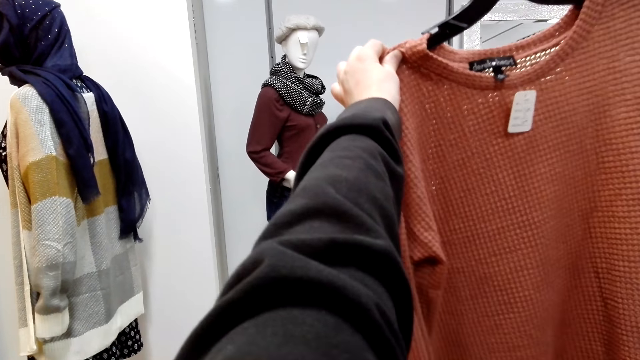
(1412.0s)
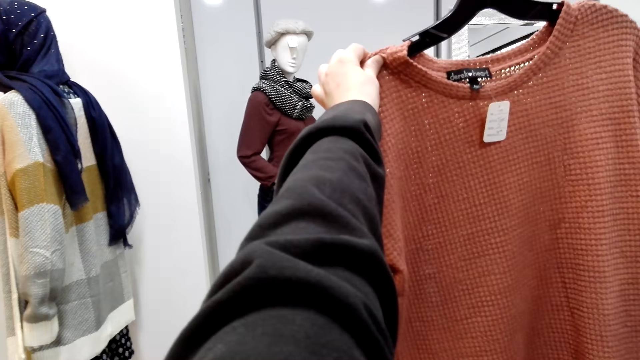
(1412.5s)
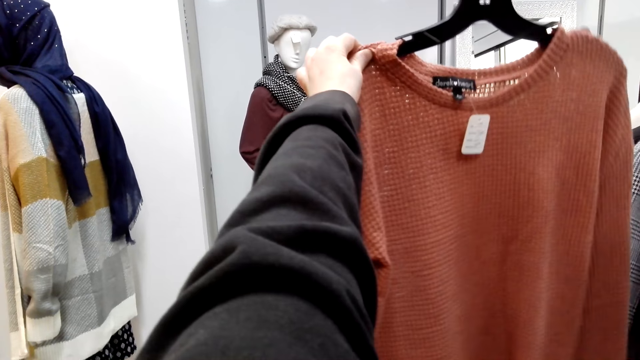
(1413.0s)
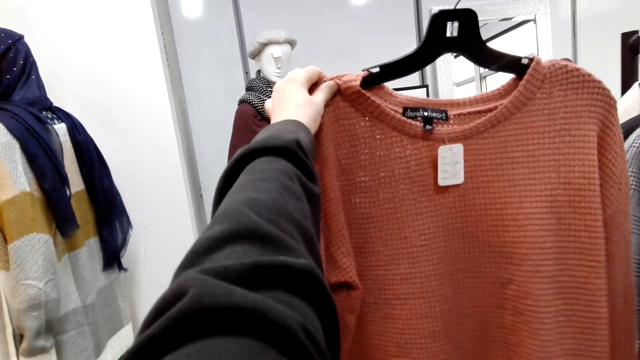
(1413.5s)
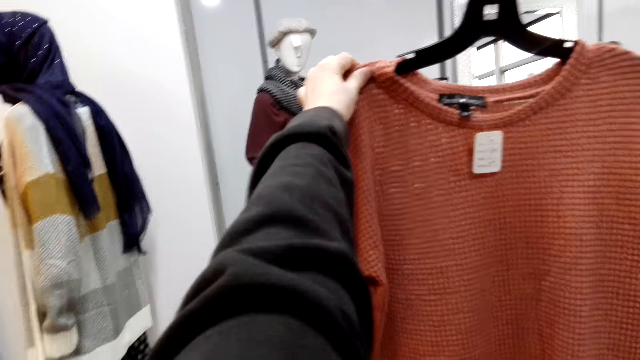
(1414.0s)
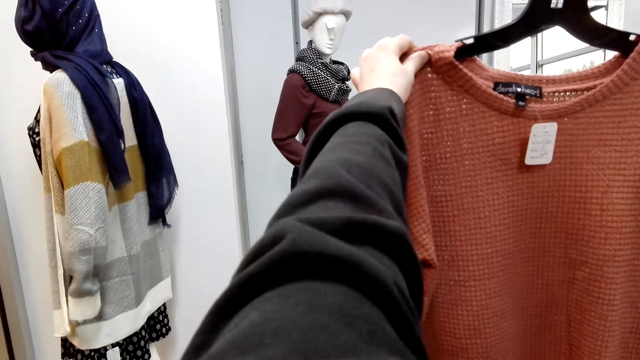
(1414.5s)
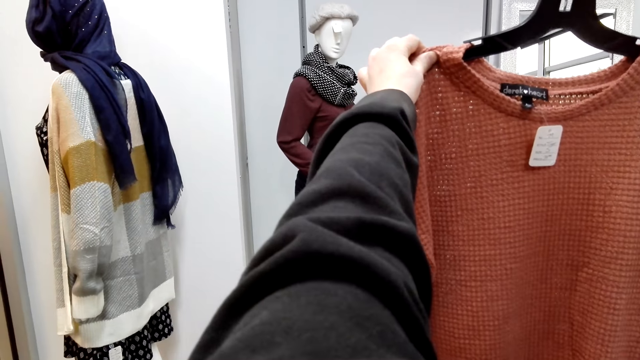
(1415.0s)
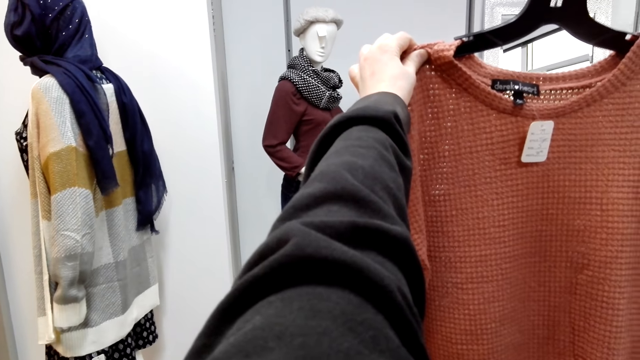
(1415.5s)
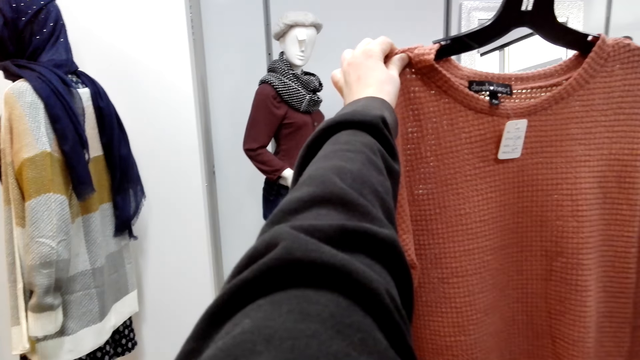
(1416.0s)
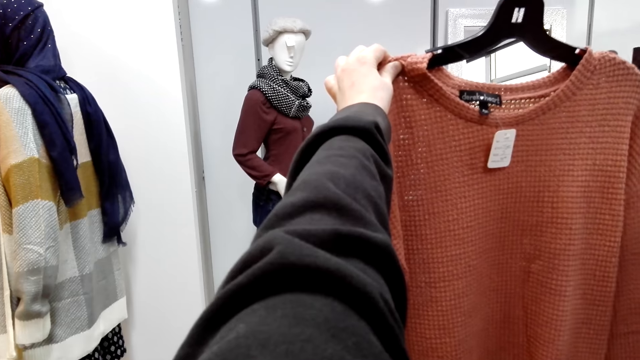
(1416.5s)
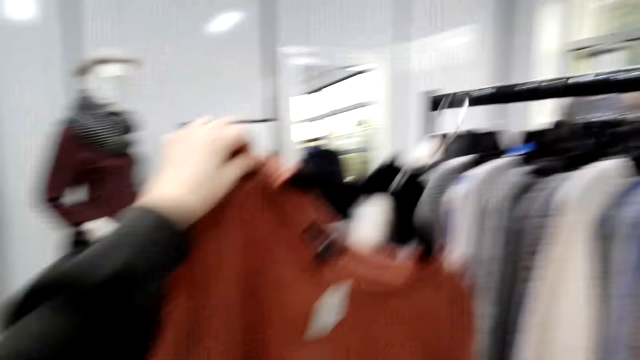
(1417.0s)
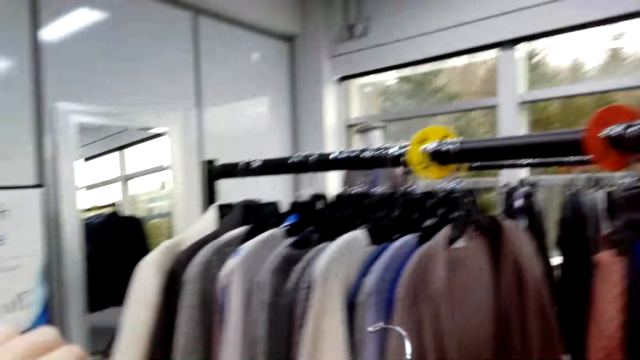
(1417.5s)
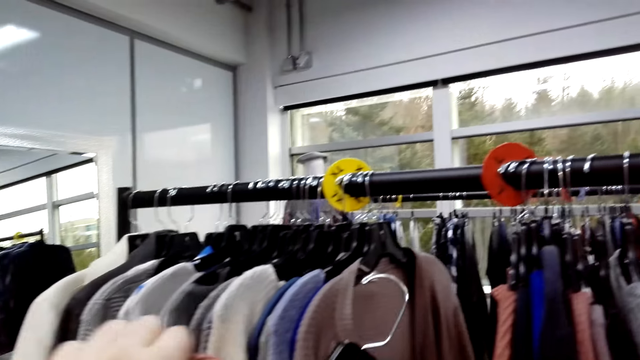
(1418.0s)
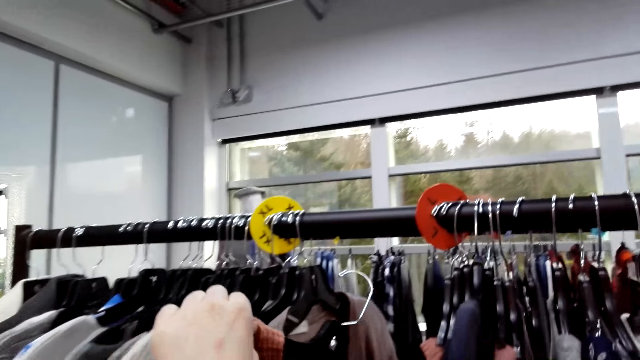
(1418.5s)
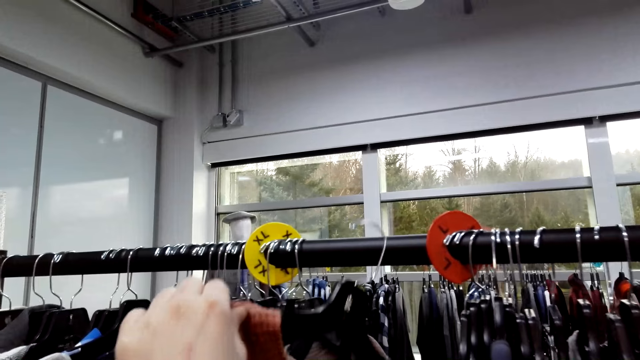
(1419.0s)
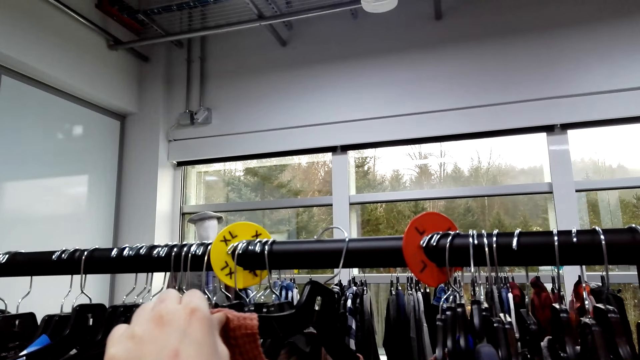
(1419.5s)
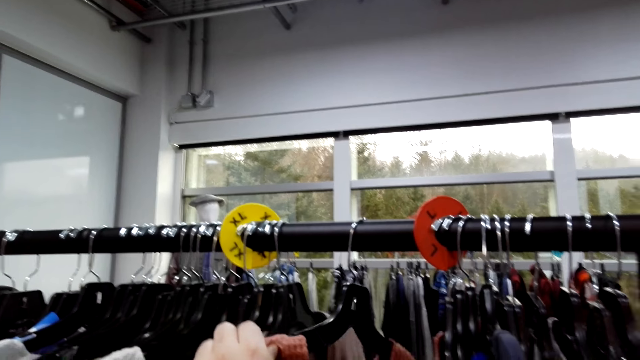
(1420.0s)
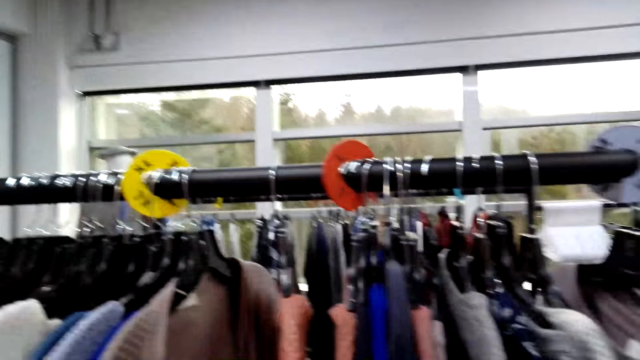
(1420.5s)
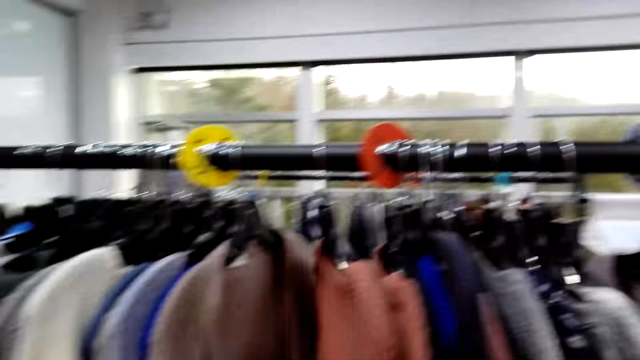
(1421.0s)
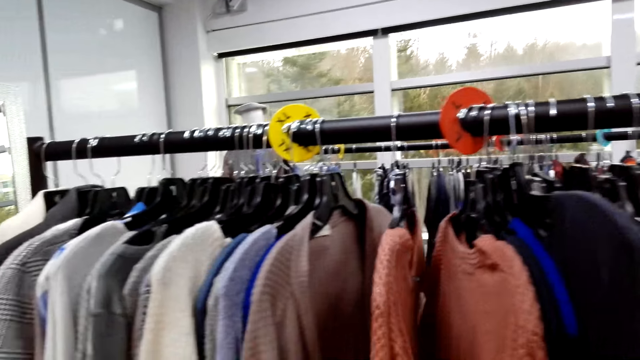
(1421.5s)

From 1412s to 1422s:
The camera wearer looks at the top. They return the top back to the clothing line.

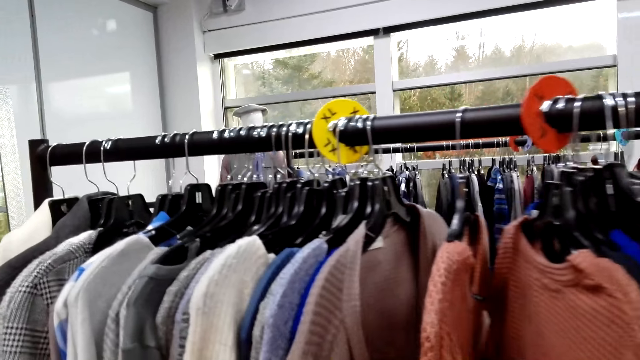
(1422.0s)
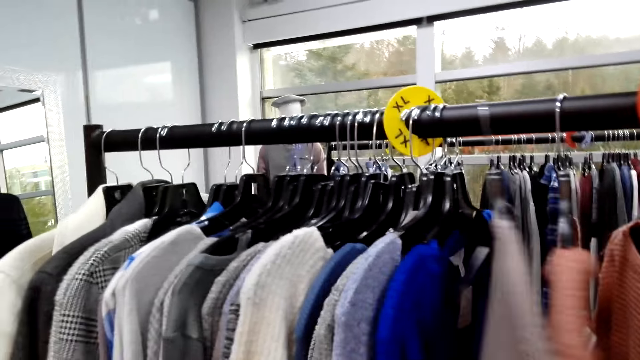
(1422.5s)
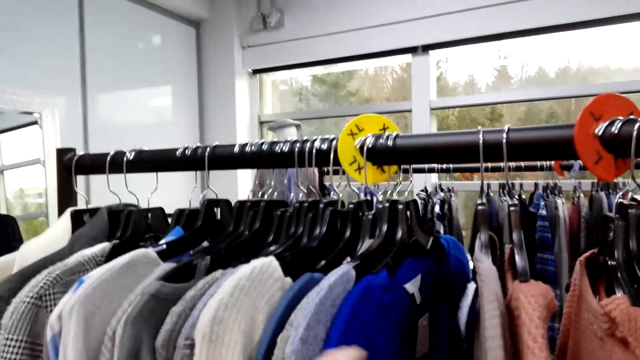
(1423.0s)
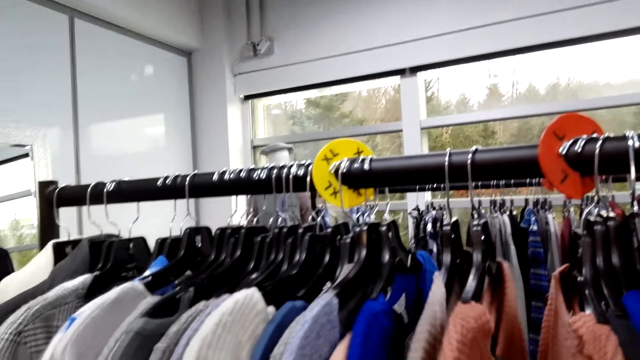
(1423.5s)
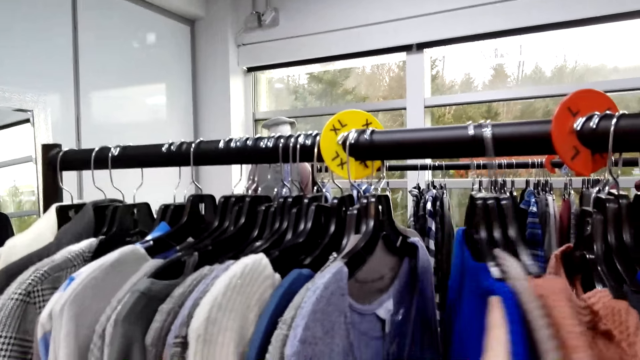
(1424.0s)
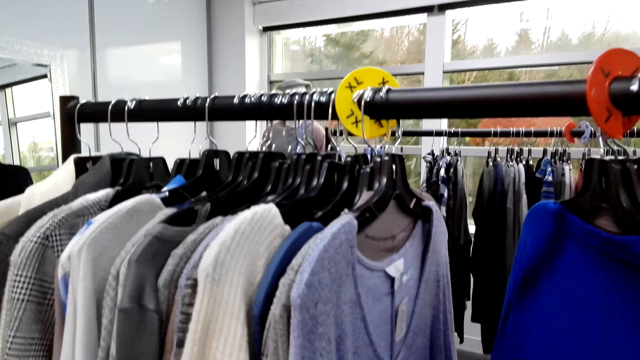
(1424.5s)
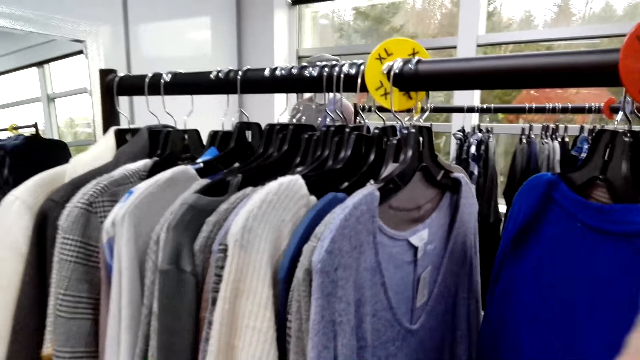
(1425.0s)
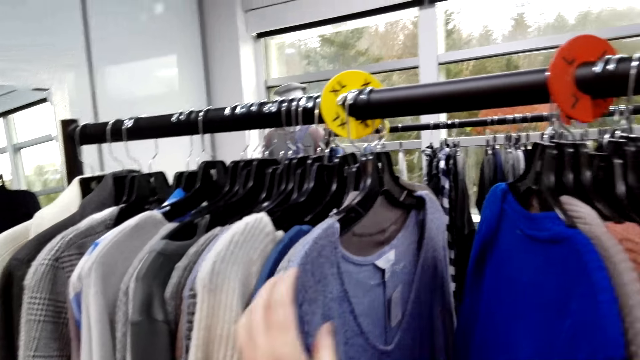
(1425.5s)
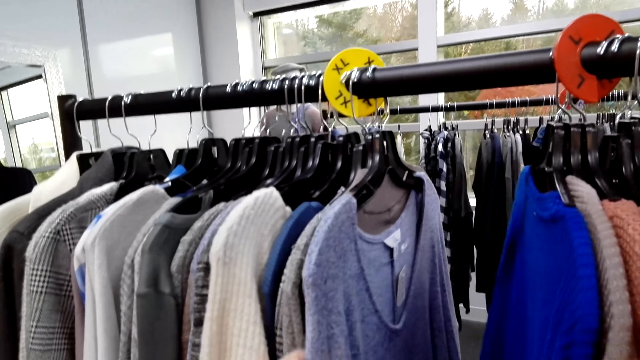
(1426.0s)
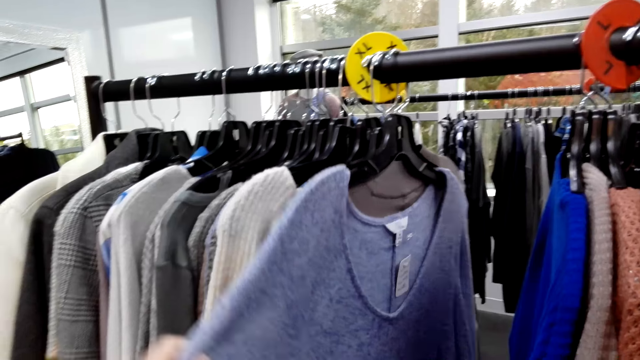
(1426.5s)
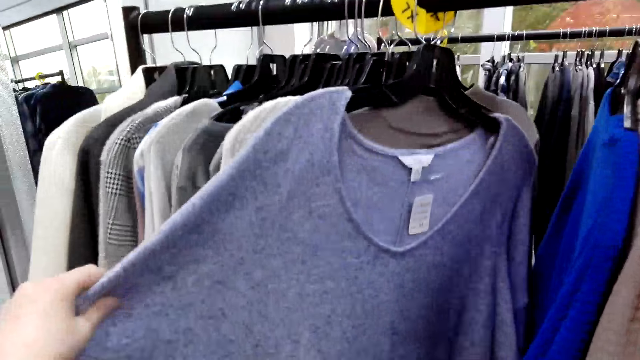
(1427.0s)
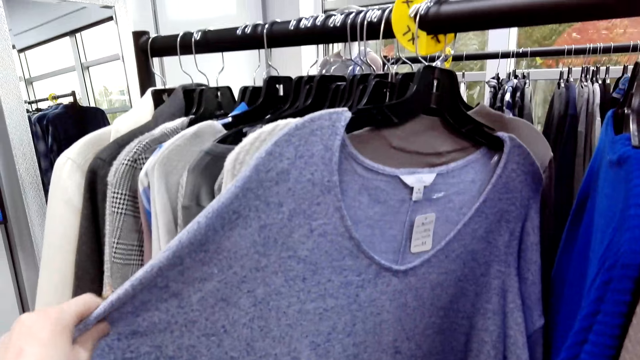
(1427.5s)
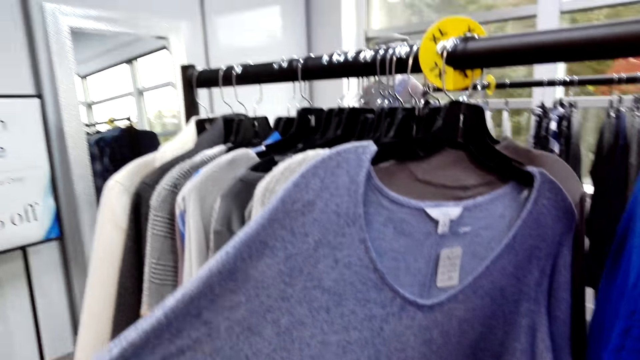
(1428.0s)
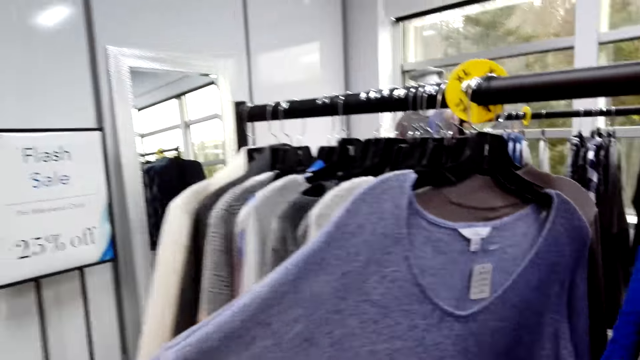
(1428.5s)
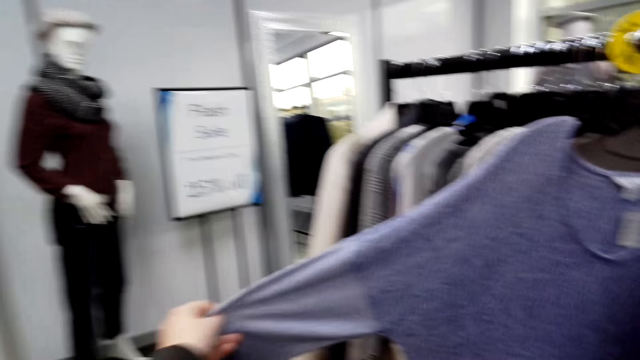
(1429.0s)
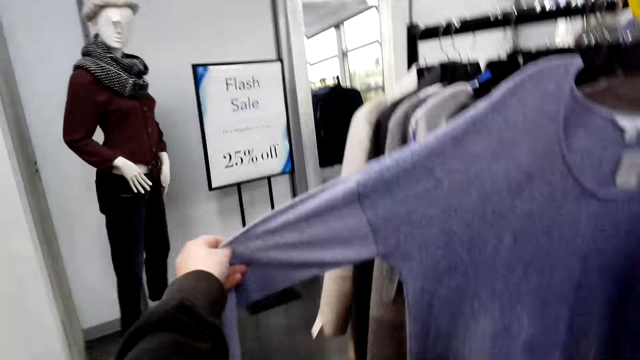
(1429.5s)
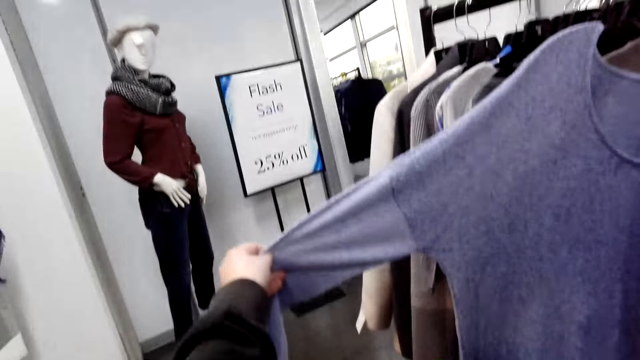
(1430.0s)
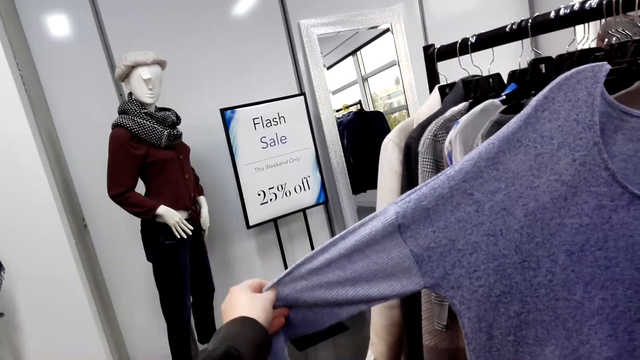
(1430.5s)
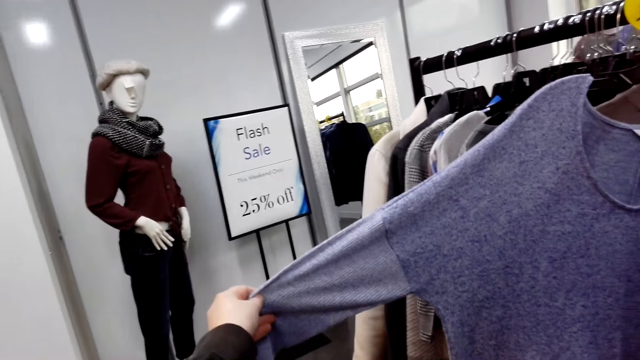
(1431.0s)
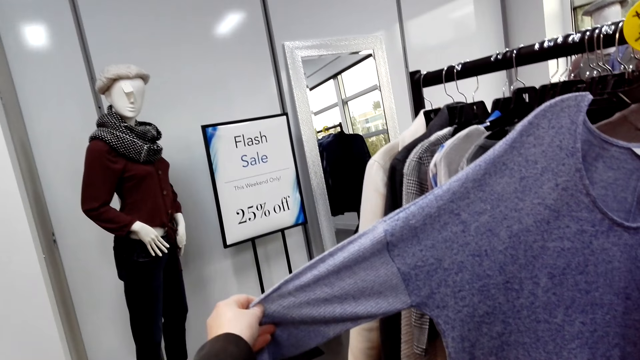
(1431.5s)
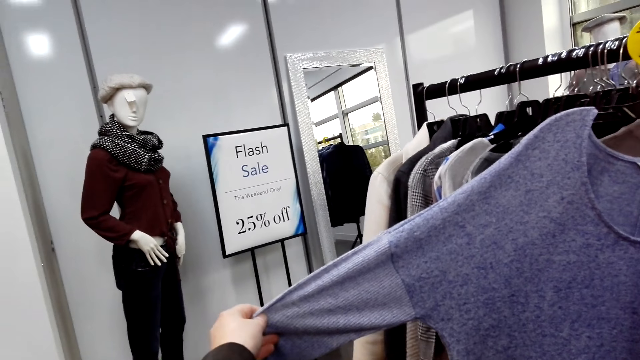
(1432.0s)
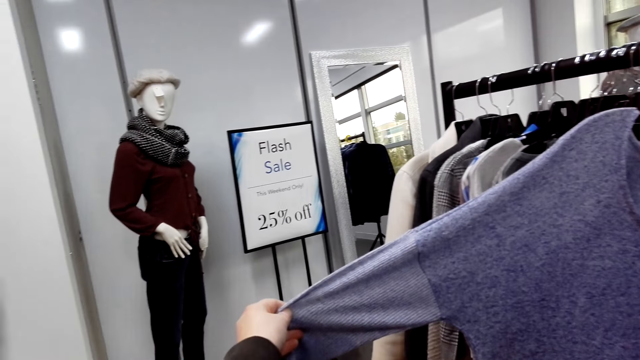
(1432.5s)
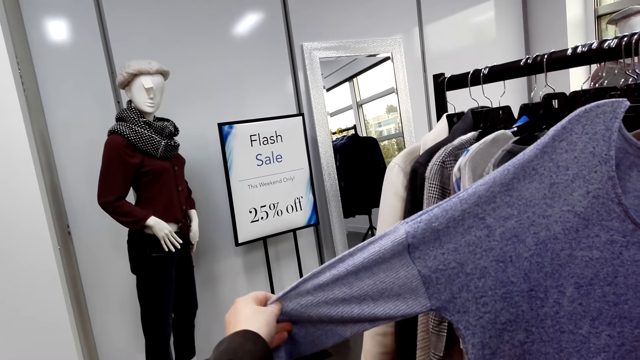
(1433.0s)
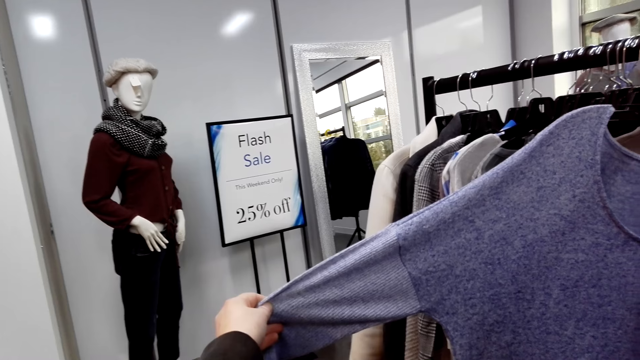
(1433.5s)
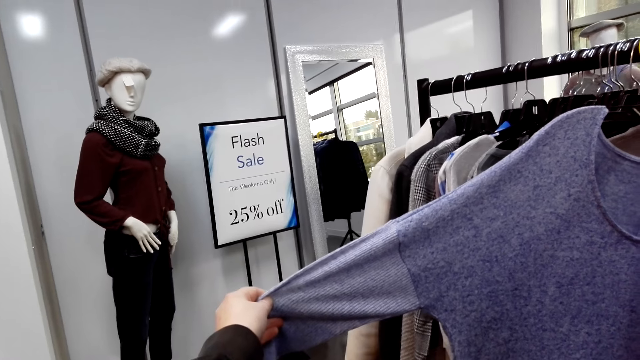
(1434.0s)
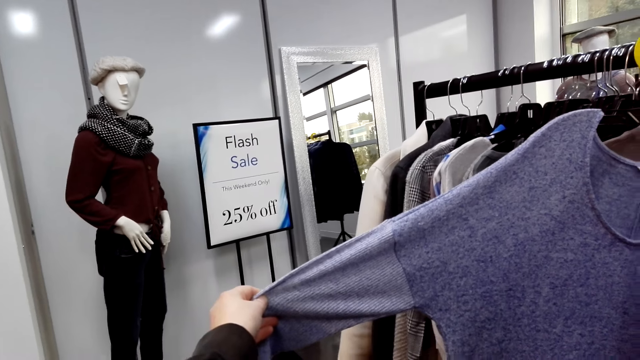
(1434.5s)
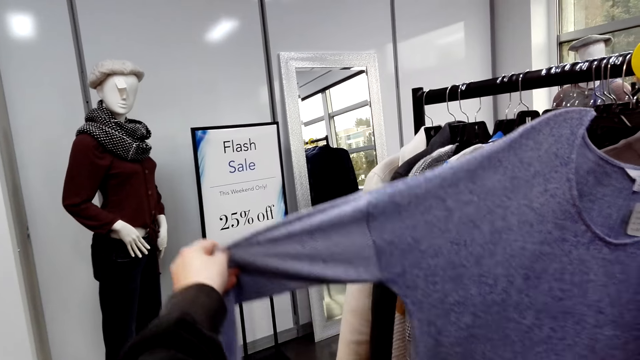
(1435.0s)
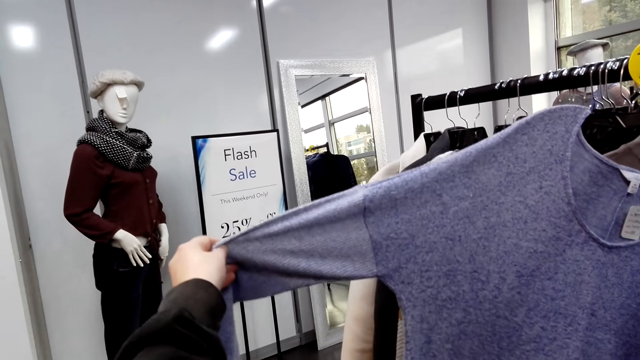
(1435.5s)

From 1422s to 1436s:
The camera wearer looks through the clothes in the clothing line. They move the hanged clothes. They touch the top. They pull a sweater. They look at the top.
